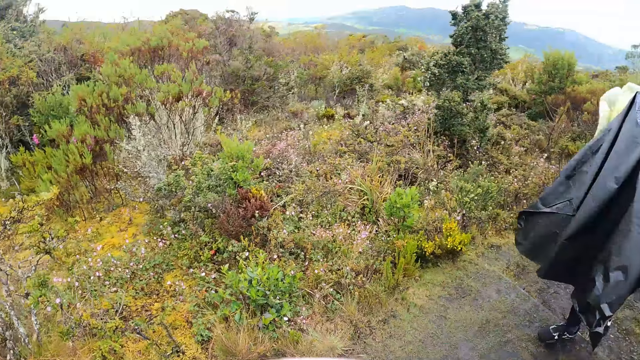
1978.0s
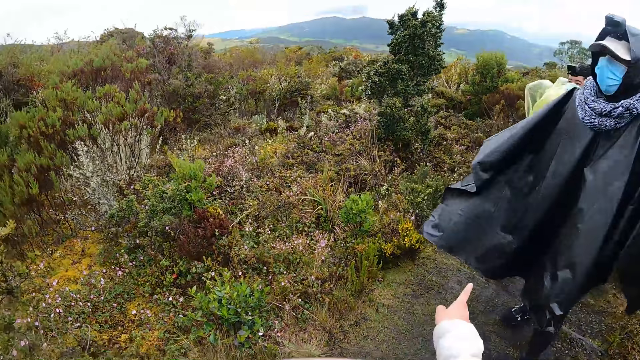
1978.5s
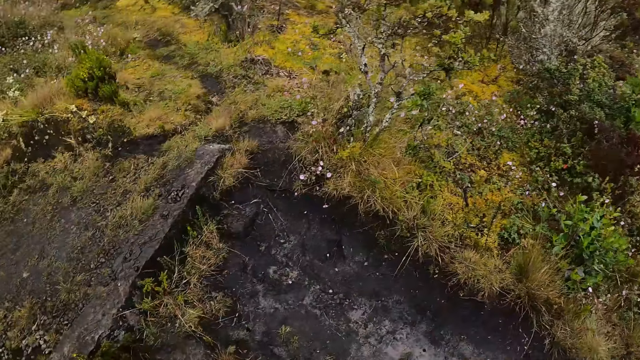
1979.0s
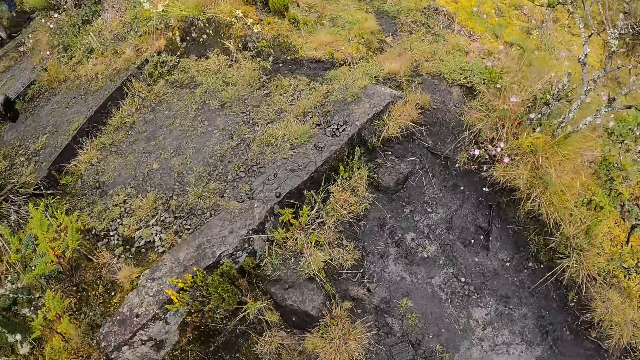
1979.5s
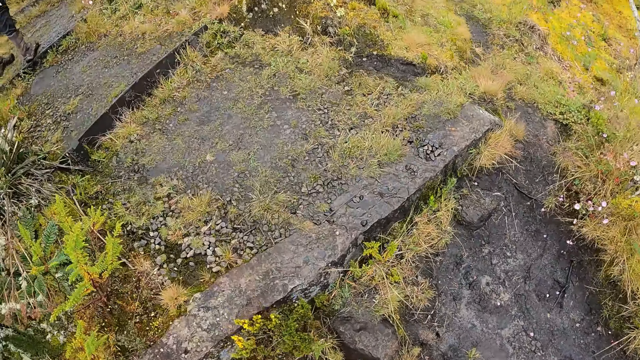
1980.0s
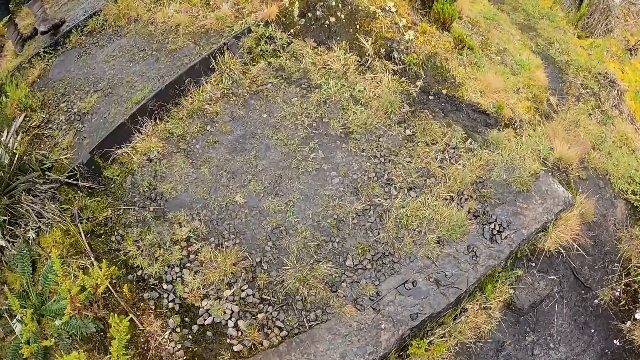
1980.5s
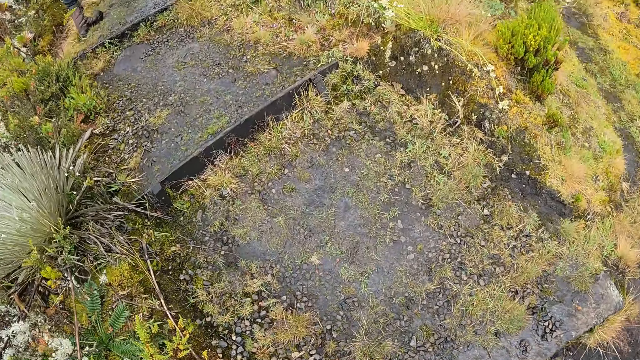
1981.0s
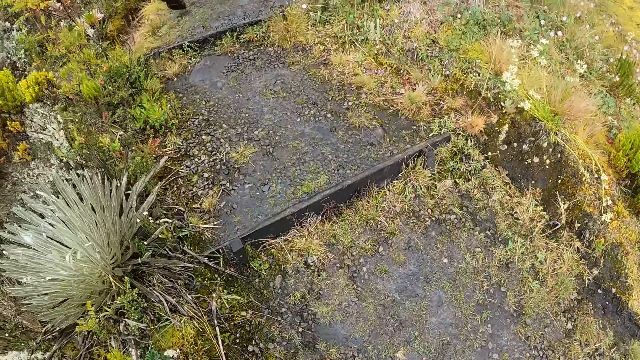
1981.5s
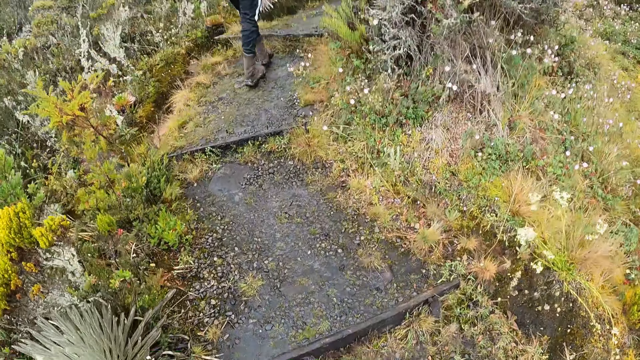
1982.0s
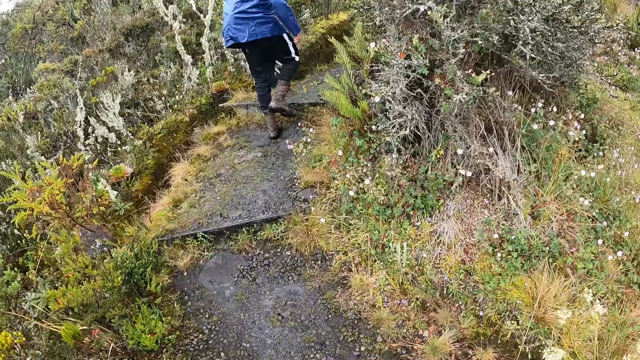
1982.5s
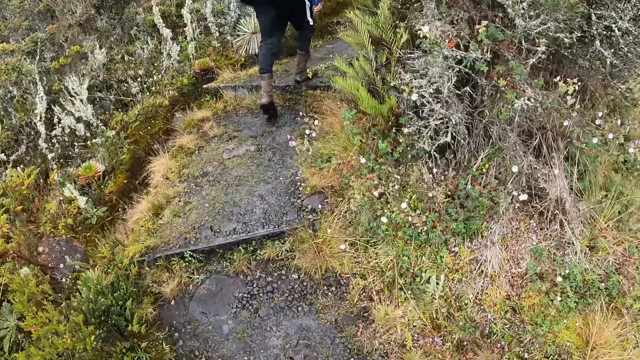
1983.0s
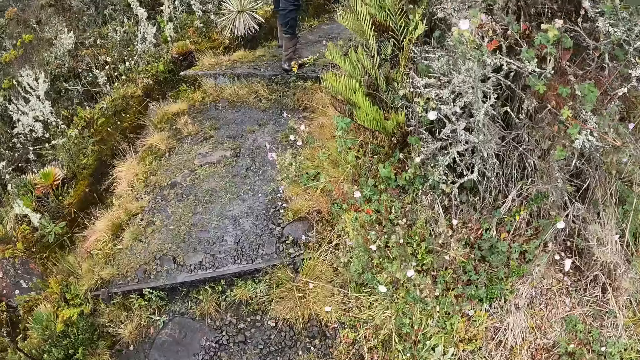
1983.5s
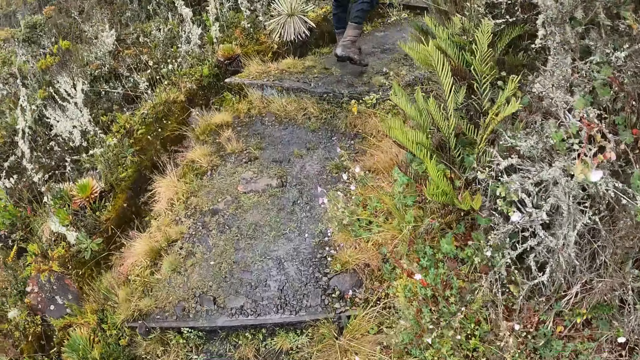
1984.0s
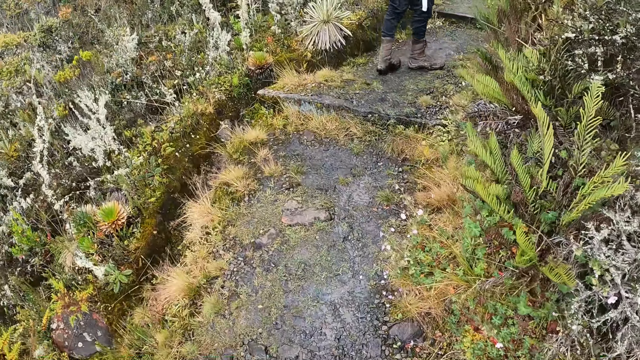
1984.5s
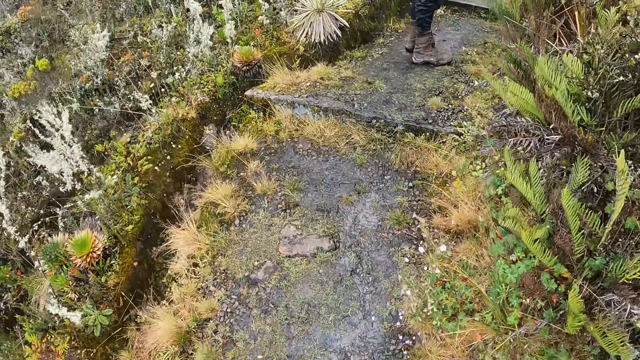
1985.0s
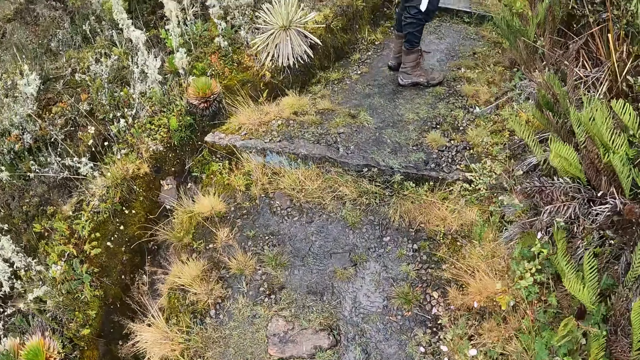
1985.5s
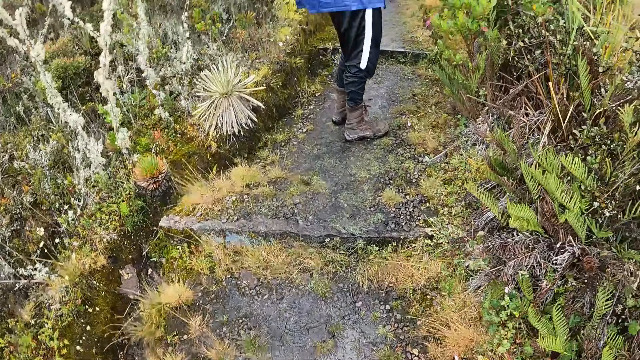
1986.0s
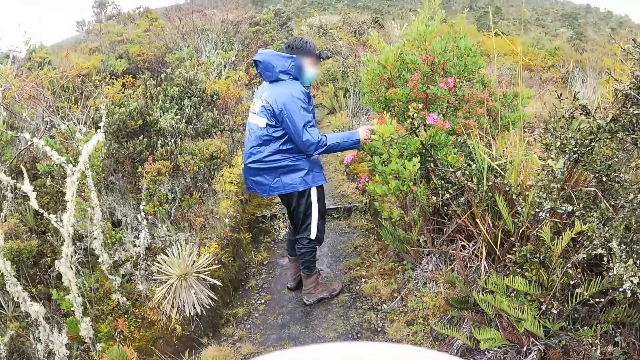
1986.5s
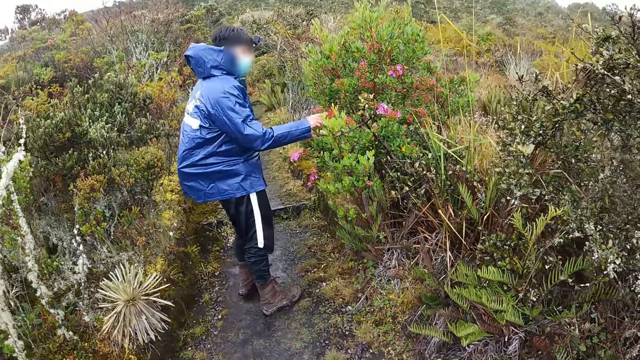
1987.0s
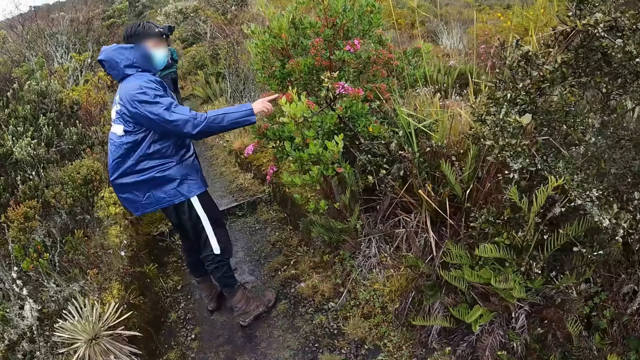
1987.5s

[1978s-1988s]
The camera wearer interacts with a man. They move the hand. Another man walks up the mountain steps. The camera wearer walks up the mountain steps. The other man touches a flower with his right hand.

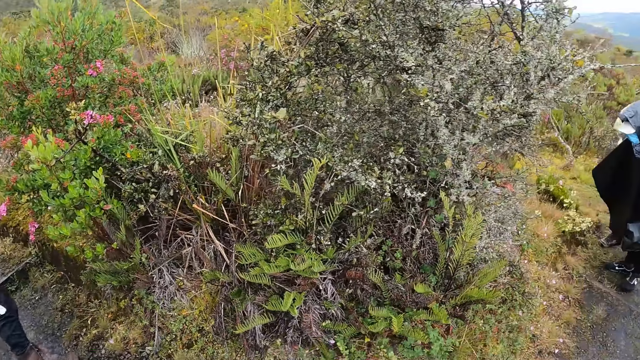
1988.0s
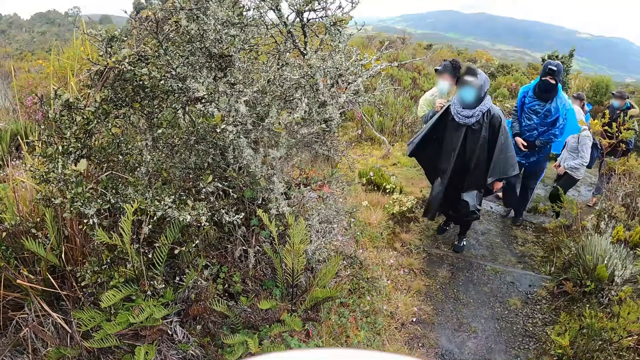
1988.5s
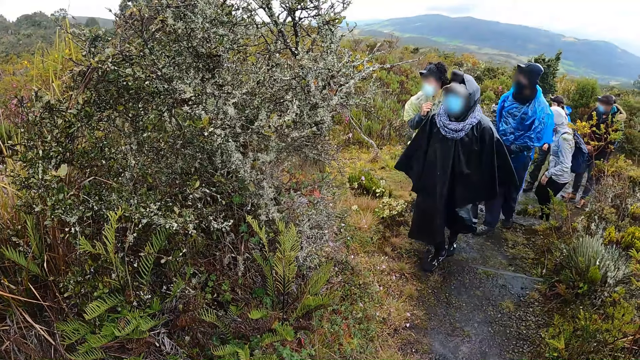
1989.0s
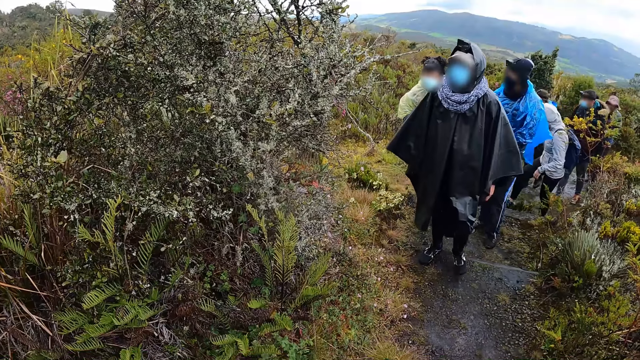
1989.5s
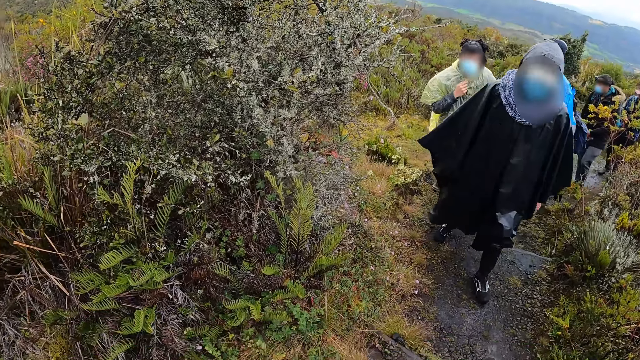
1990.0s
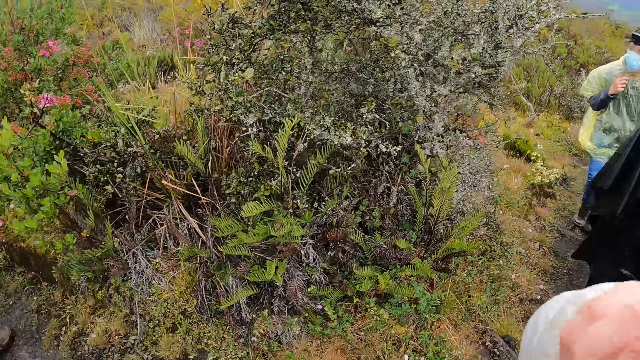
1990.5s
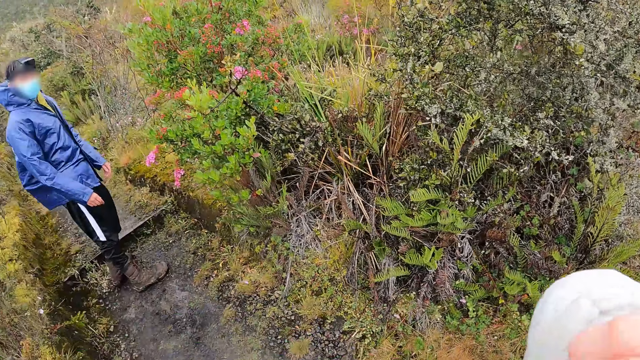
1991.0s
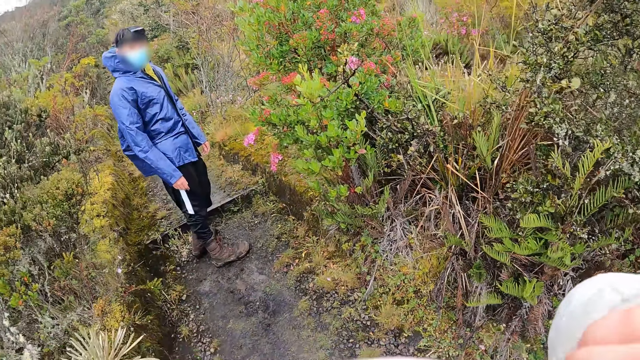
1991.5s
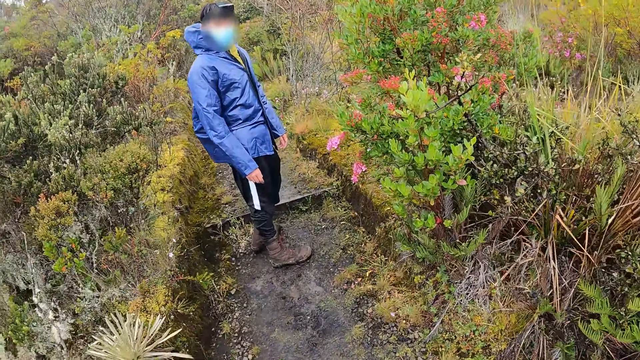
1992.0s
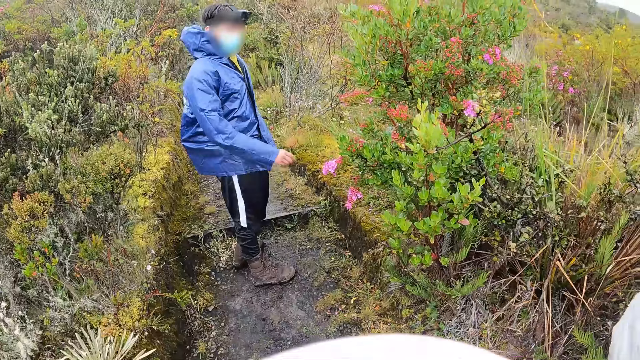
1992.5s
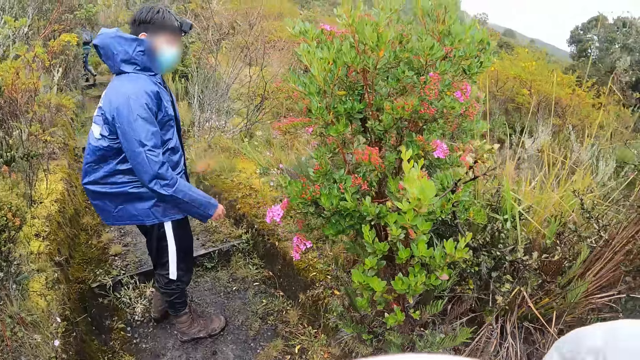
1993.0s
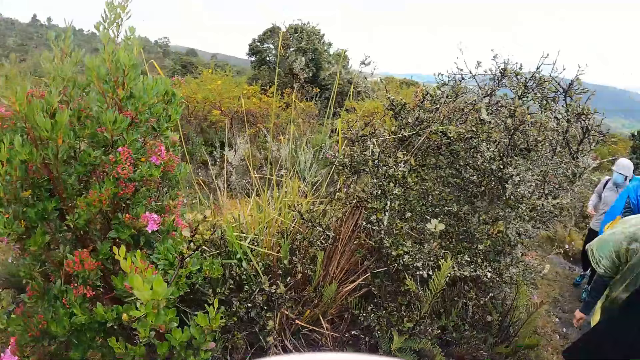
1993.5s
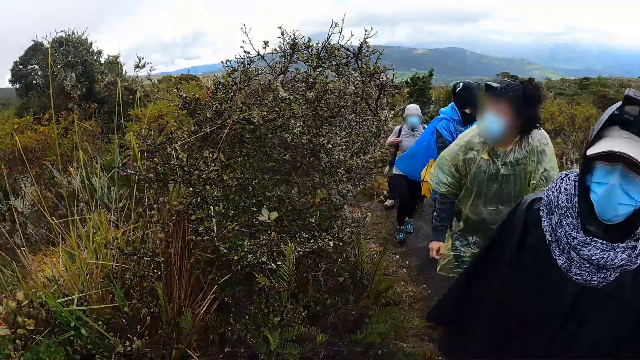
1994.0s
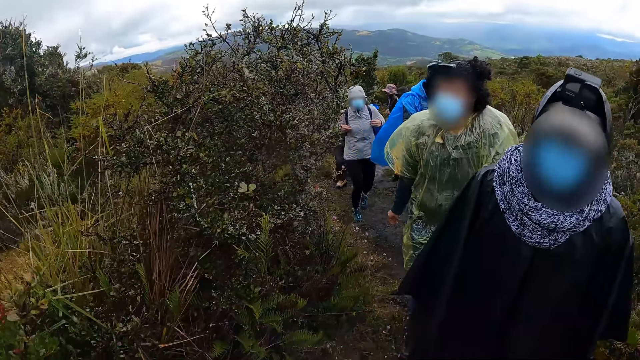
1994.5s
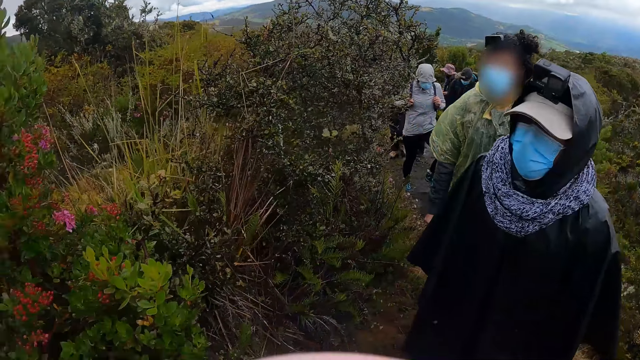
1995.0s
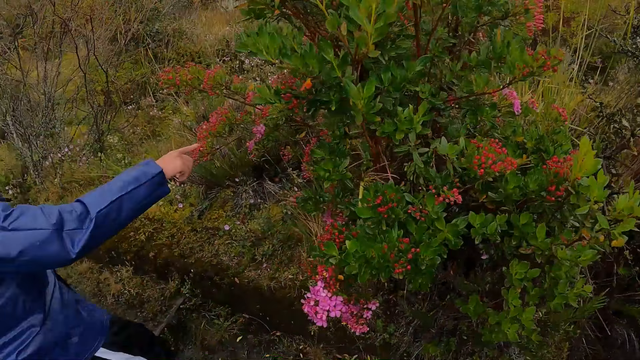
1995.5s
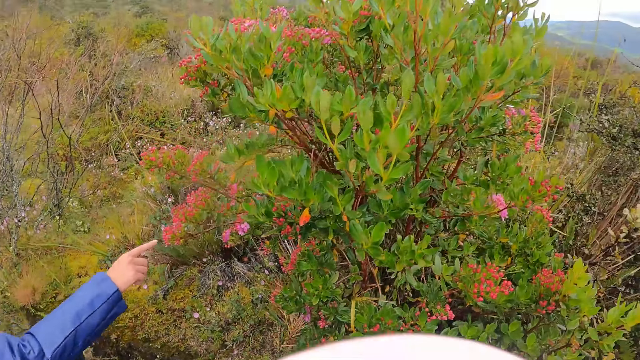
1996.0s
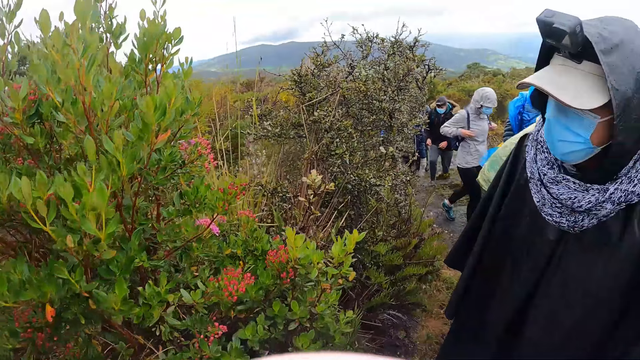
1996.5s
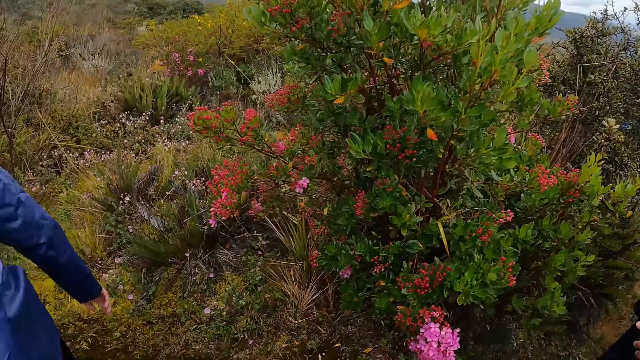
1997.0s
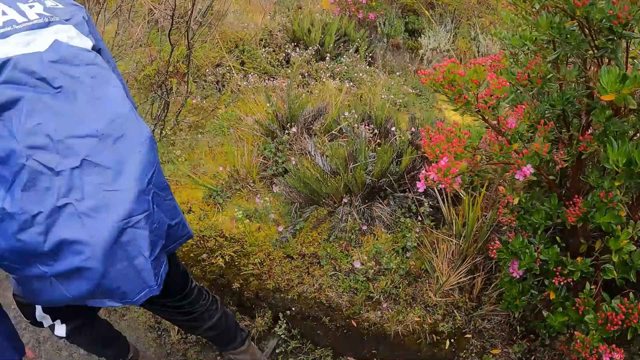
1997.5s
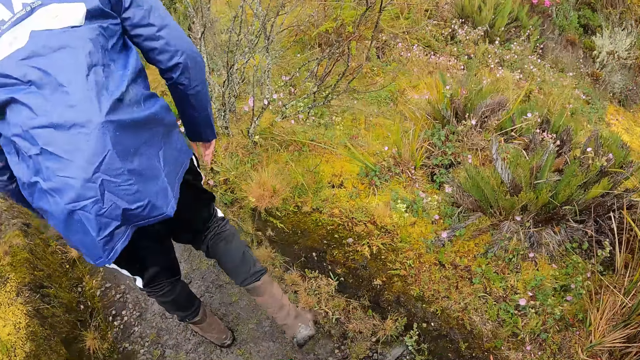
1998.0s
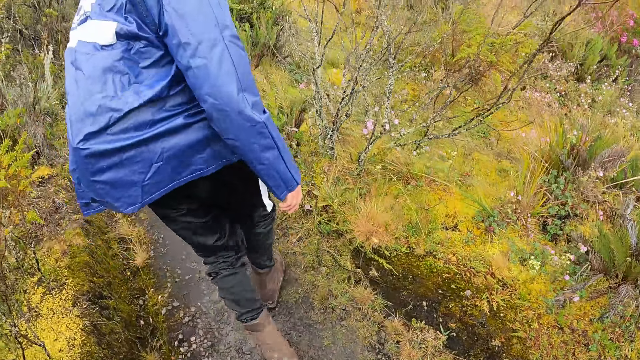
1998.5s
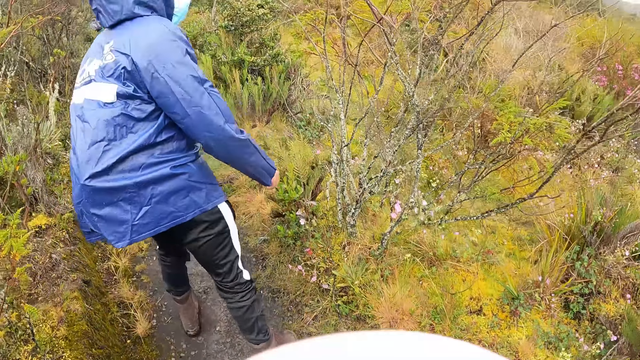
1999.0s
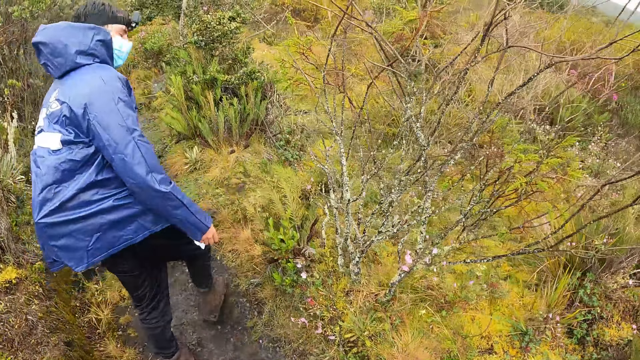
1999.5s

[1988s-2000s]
The group of people walk up the mountain steps. The camera wearer touches his face with his right hand. He interacts with the man. The man walks up the mountain steps.
